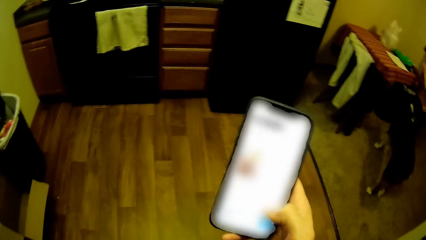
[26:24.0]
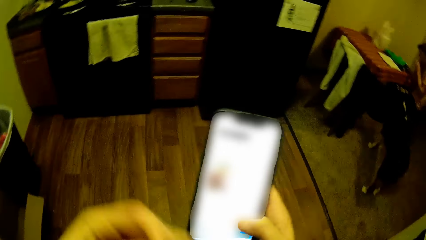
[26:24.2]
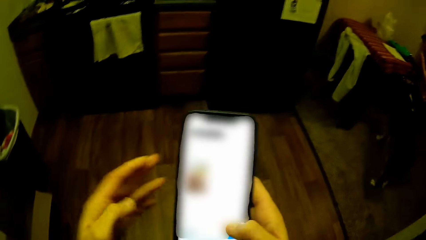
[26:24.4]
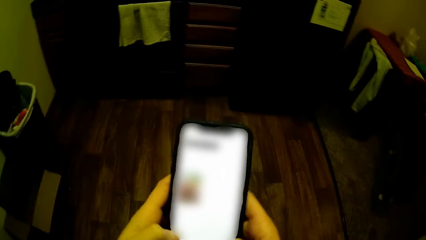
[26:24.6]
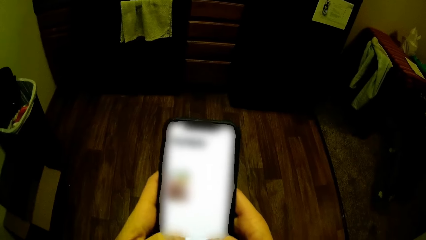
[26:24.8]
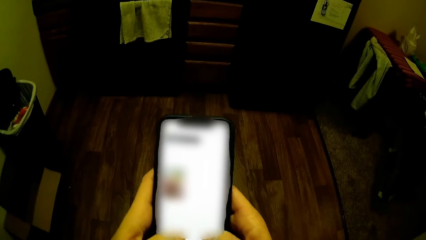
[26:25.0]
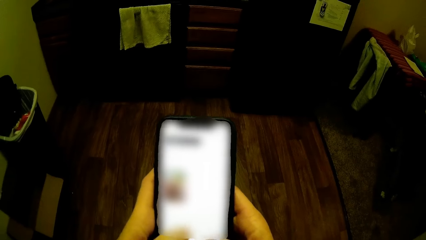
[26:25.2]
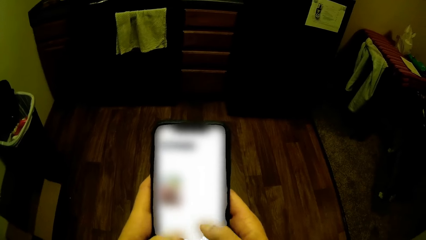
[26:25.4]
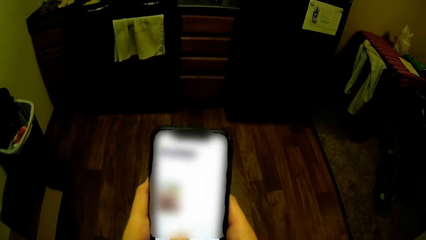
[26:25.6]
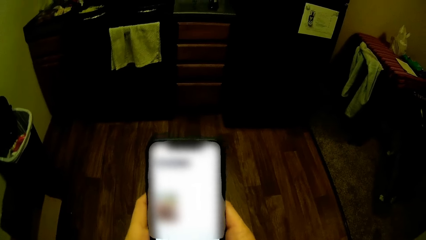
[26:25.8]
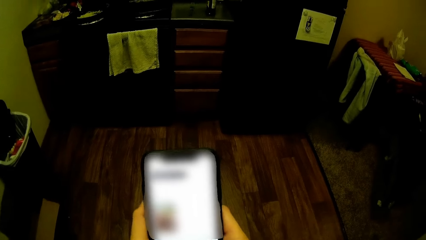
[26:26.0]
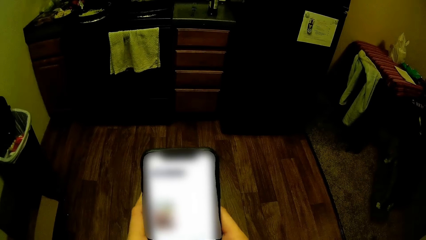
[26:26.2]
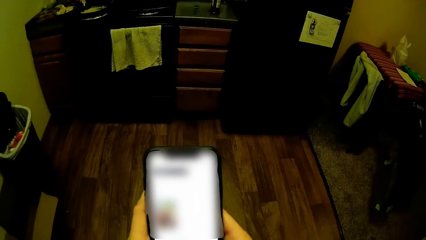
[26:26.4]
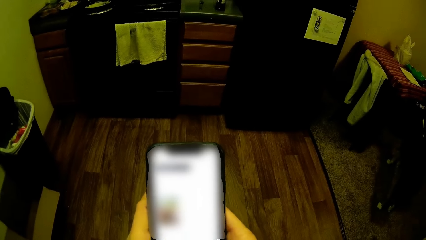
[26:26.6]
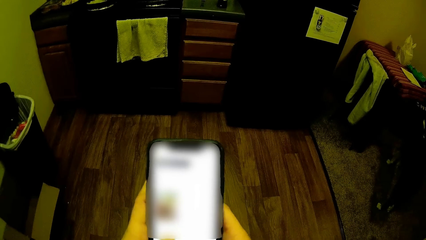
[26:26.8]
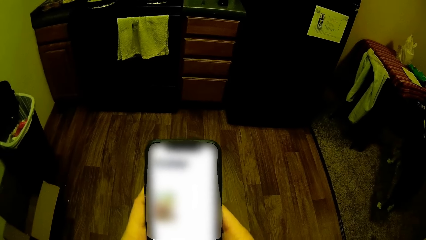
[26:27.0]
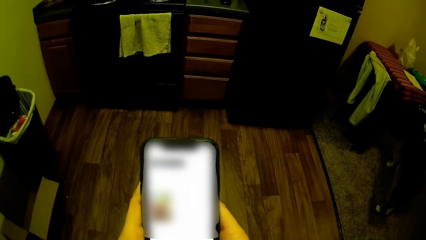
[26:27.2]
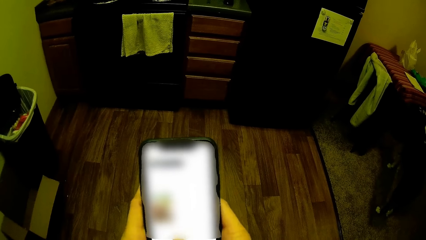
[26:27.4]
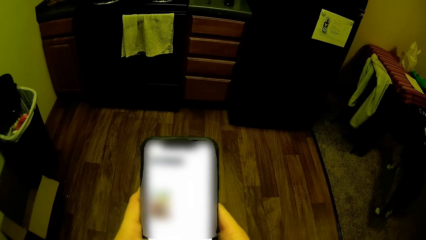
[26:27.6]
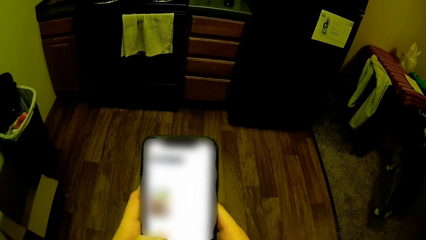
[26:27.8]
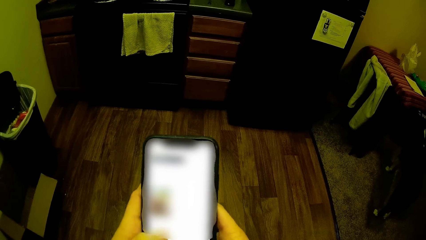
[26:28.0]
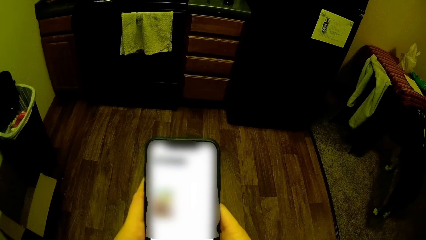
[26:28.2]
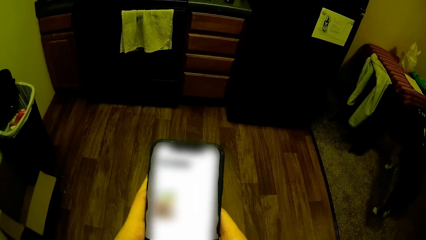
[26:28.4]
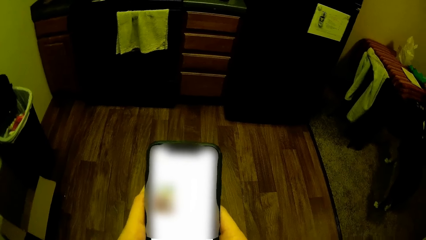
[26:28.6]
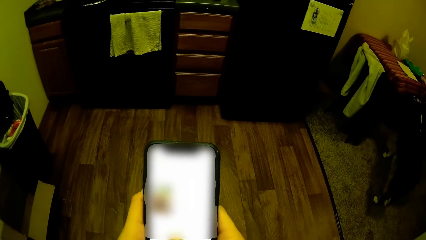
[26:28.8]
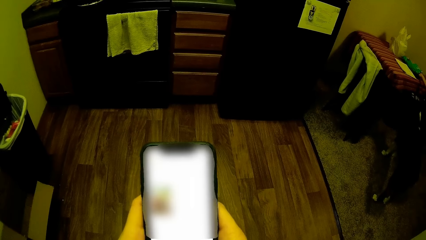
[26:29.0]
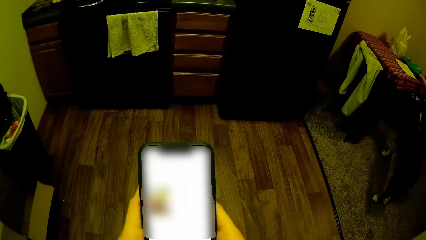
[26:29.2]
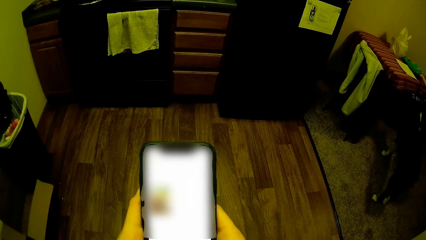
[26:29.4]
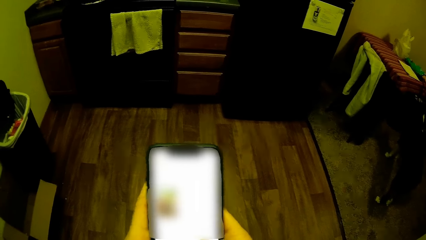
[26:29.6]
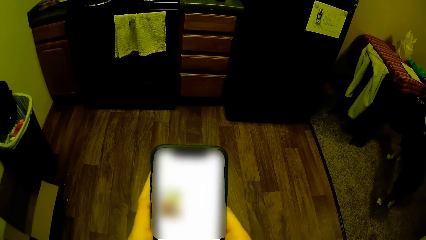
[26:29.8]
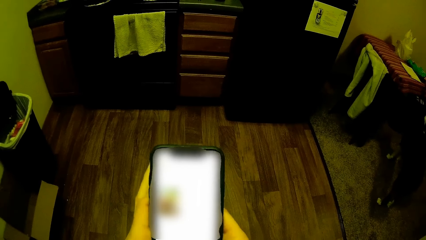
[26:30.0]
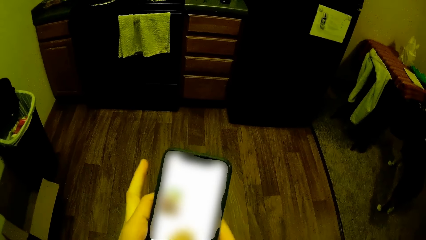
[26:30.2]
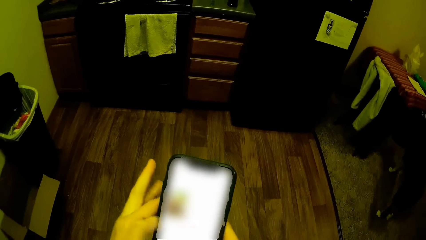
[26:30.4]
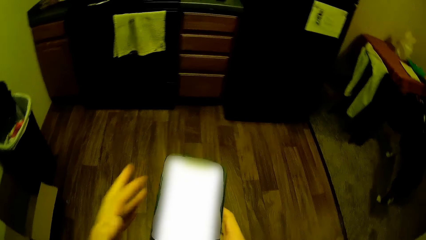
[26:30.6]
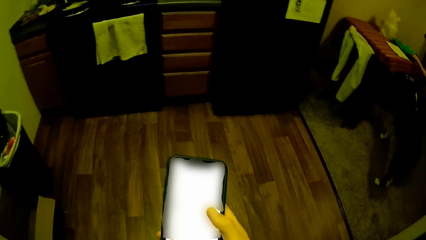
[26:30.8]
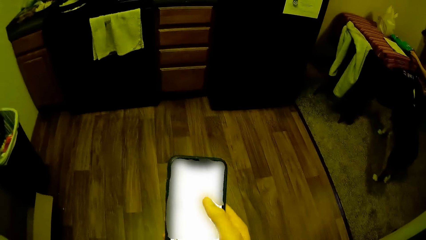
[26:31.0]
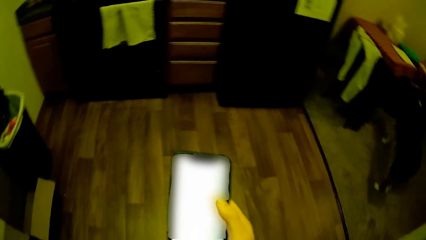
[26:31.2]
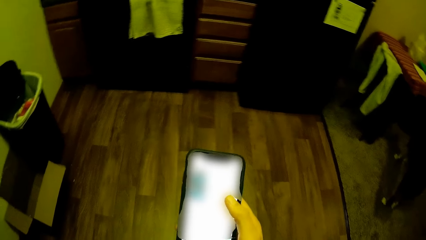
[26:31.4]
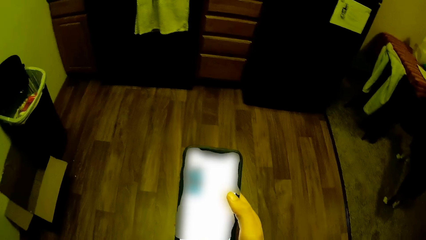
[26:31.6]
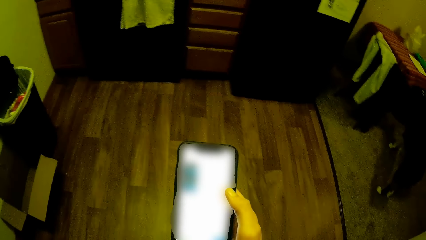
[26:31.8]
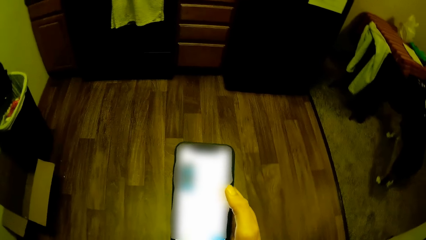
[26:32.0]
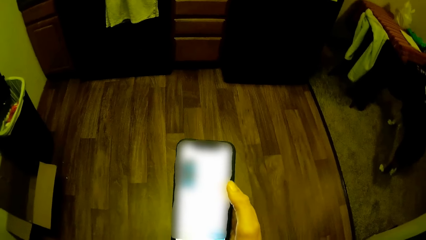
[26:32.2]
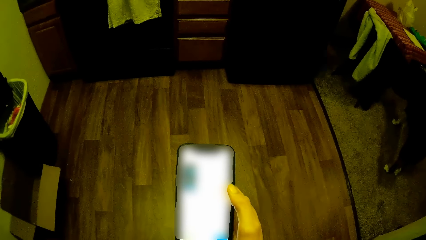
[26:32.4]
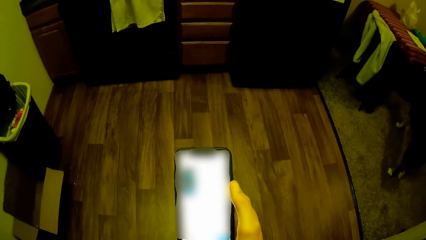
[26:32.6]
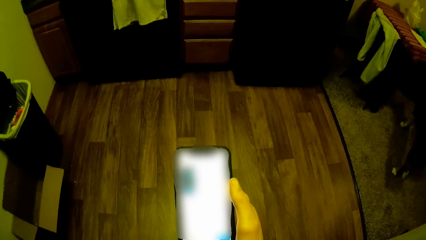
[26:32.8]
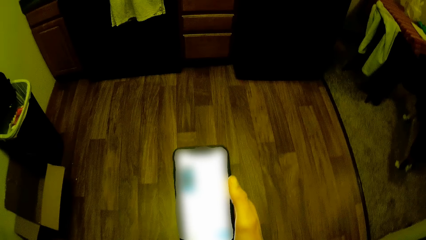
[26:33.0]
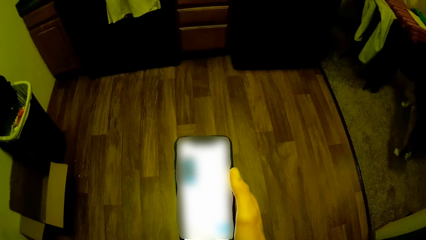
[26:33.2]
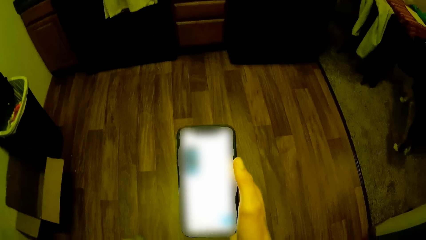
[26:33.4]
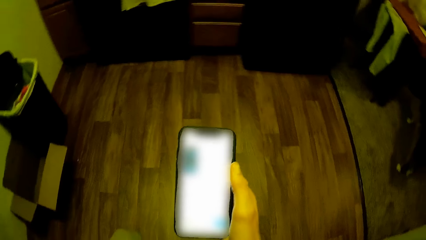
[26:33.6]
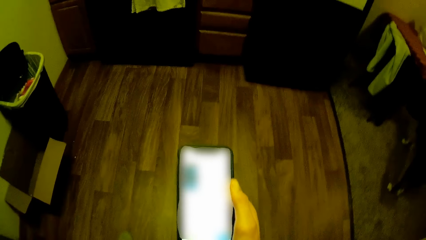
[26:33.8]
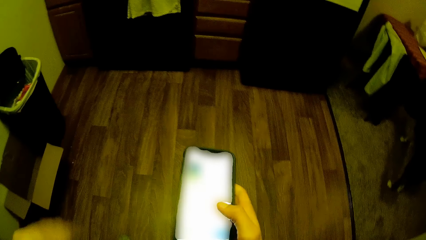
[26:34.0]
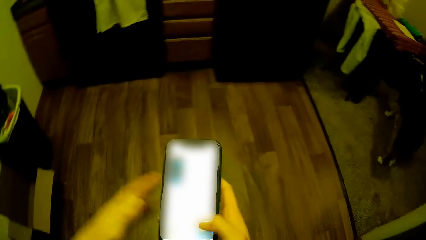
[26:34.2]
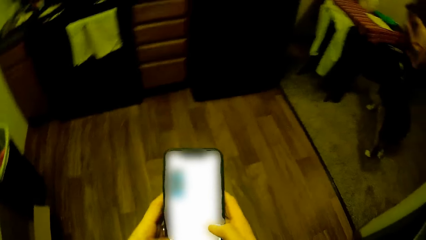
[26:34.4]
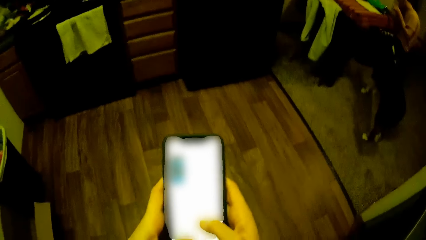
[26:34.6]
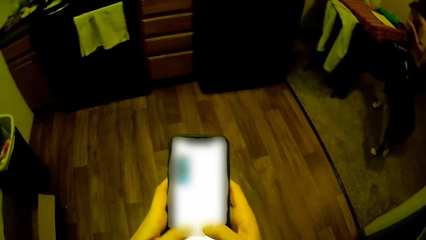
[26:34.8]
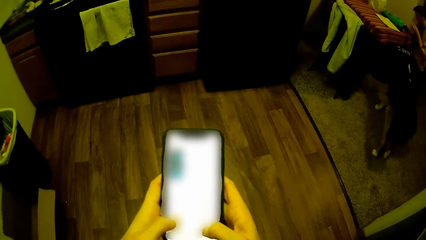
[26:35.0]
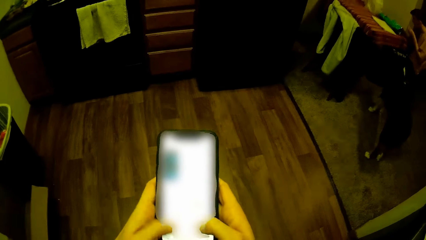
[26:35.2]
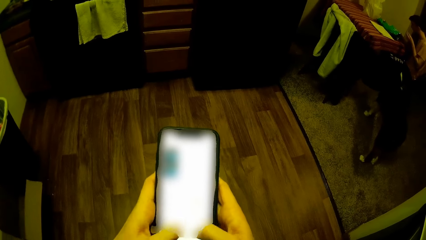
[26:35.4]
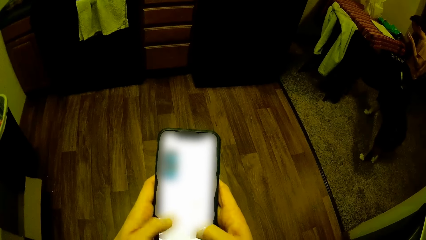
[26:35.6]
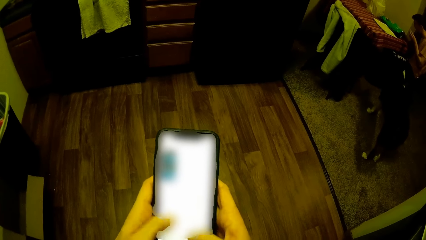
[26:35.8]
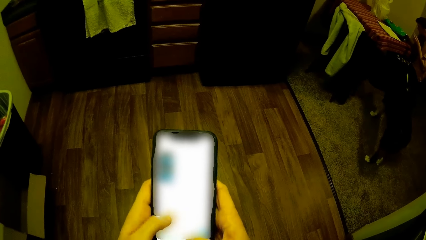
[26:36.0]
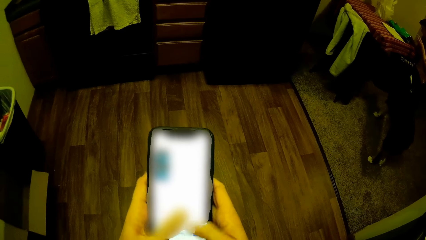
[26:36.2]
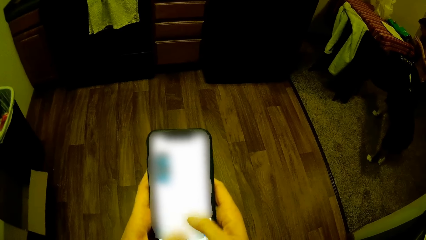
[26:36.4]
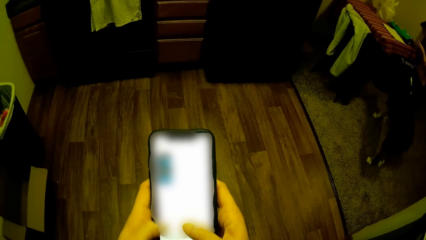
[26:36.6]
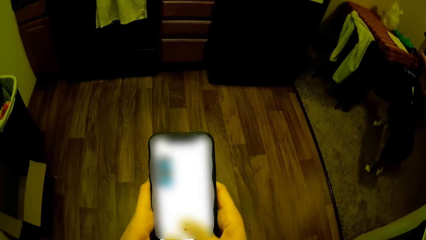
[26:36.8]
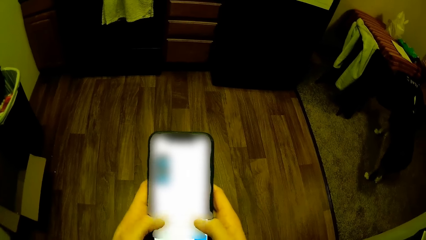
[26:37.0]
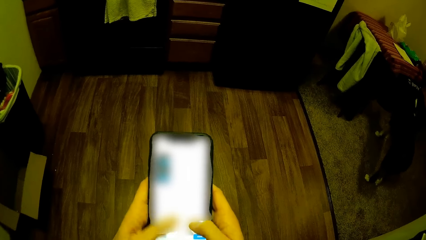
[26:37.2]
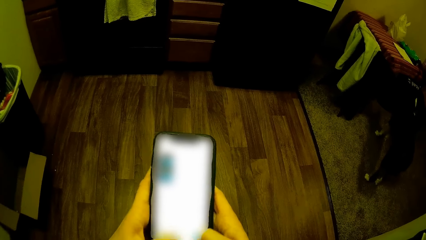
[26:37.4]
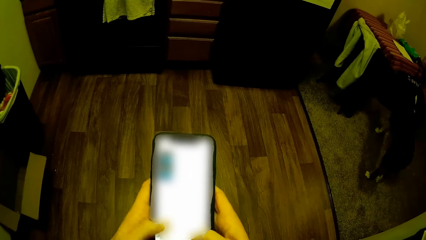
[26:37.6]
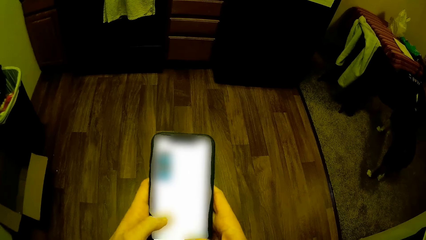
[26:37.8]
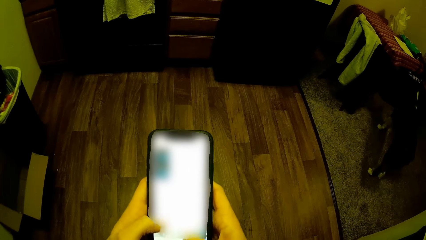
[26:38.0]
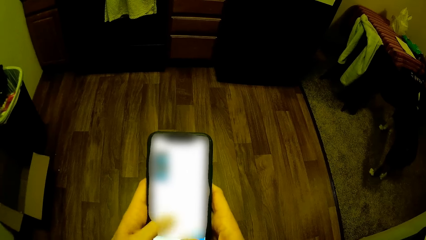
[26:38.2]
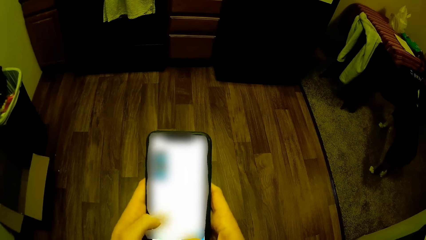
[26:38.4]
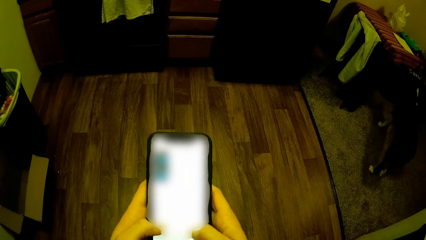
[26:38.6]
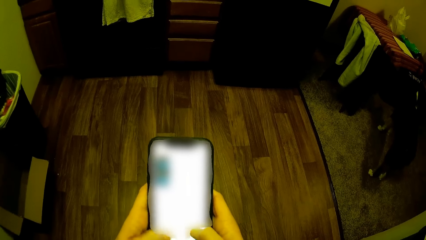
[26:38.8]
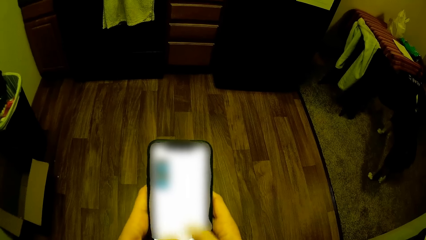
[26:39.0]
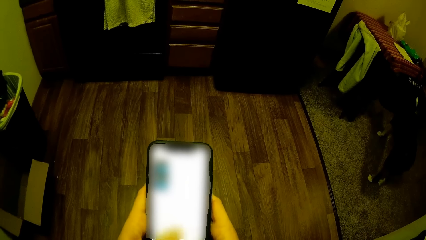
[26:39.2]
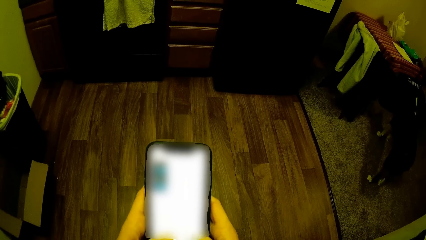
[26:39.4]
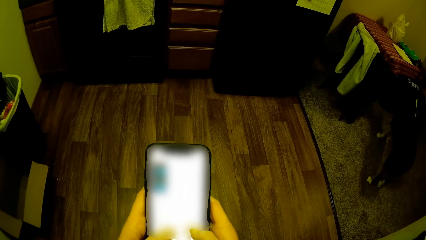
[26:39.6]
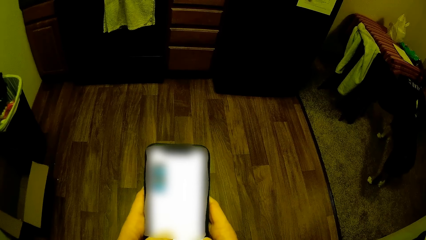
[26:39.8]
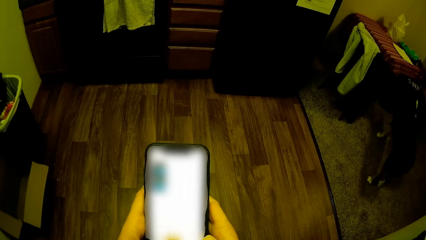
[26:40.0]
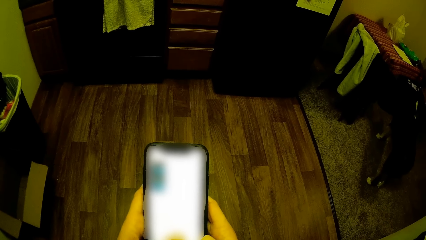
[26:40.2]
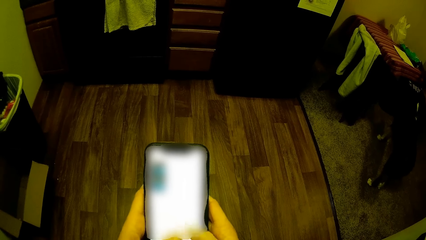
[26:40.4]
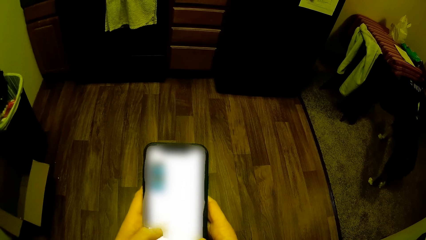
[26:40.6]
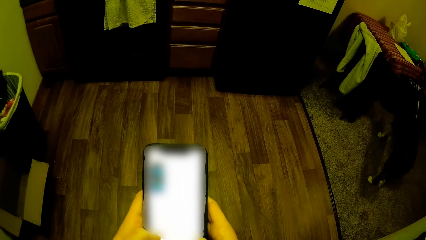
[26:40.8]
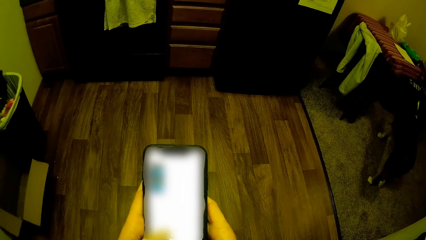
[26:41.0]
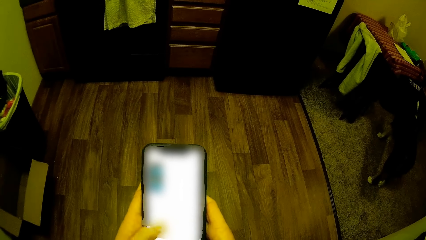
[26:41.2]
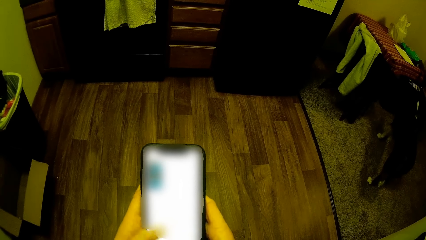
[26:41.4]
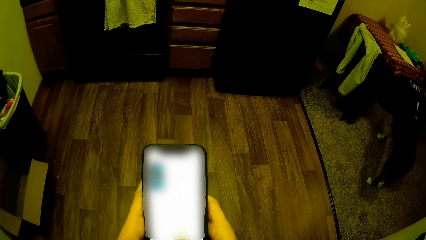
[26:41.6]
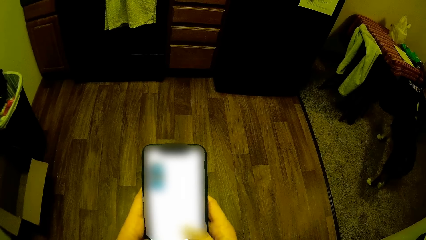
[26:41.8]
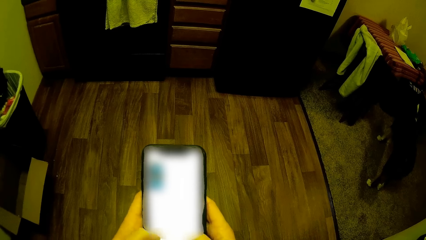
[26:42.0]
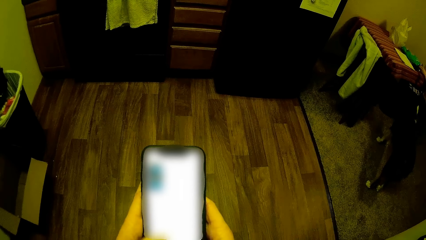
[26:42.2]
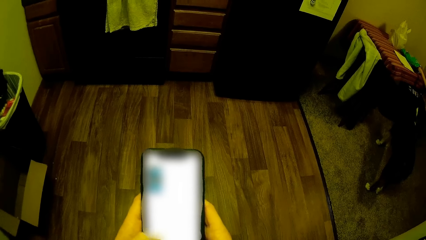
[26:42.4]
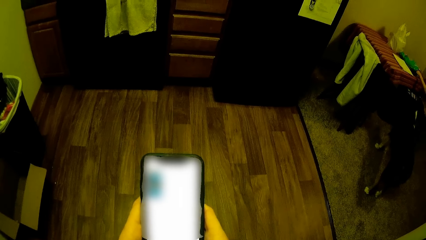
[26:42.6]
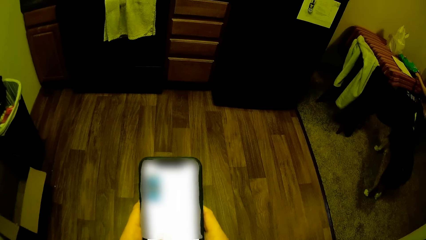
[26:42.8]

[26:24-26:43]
The camera wearer holds the phone with the other hand. They remove a hand from the phone. They hold the phone with the other hand. They operate the phone.
